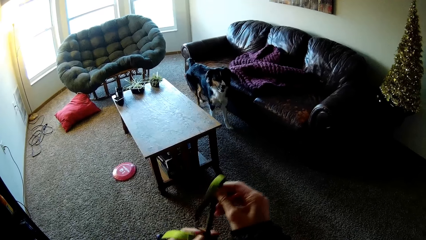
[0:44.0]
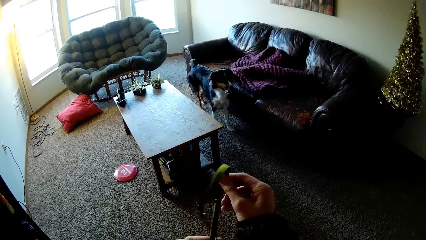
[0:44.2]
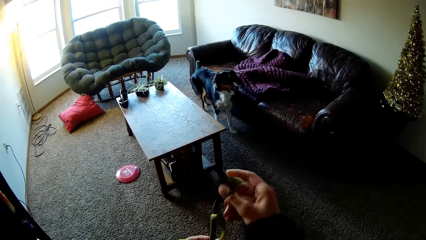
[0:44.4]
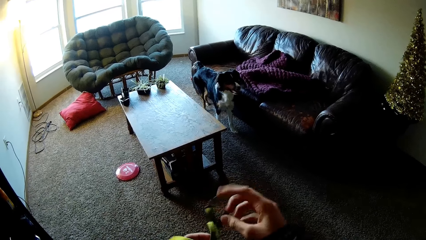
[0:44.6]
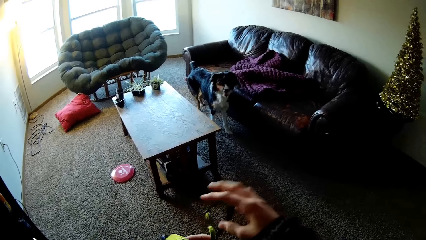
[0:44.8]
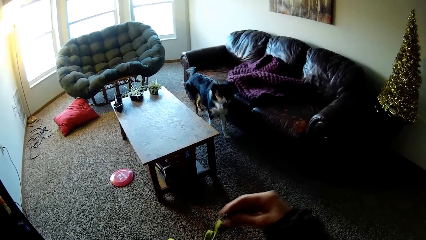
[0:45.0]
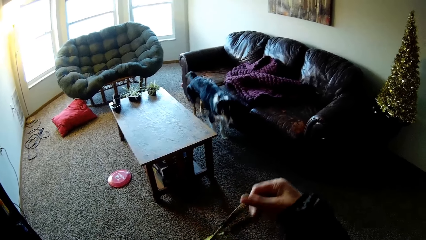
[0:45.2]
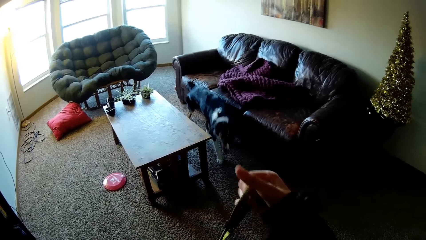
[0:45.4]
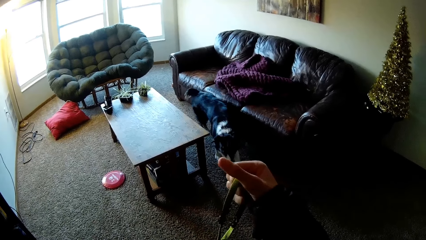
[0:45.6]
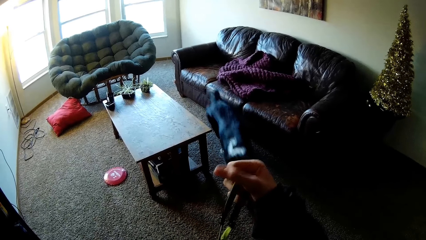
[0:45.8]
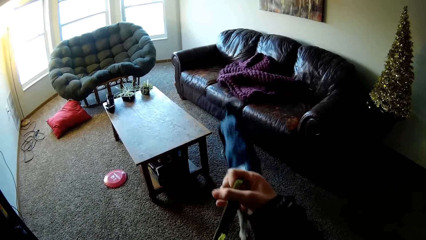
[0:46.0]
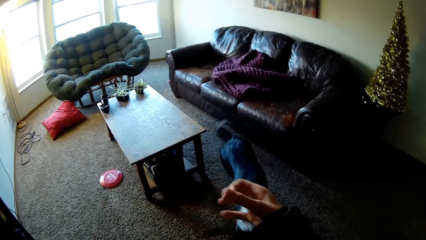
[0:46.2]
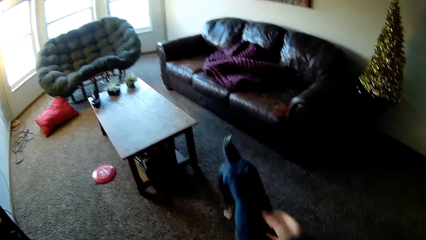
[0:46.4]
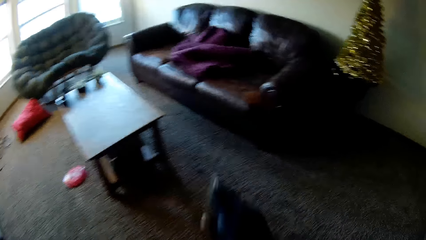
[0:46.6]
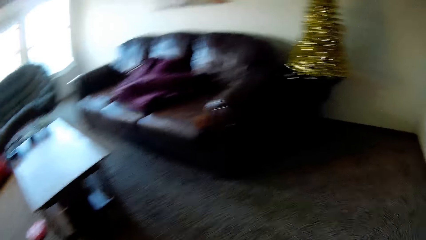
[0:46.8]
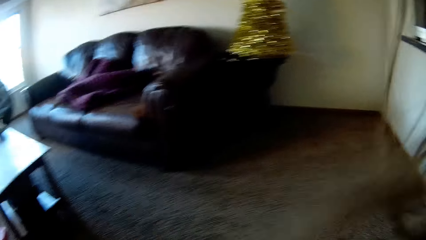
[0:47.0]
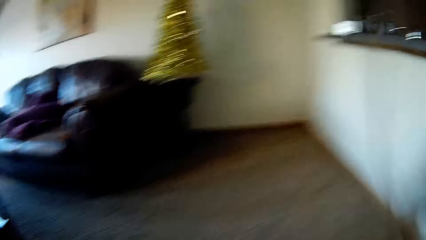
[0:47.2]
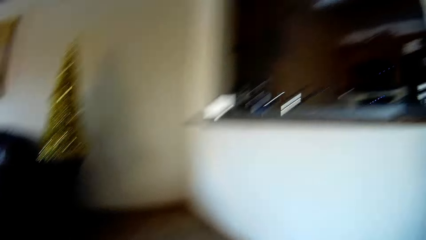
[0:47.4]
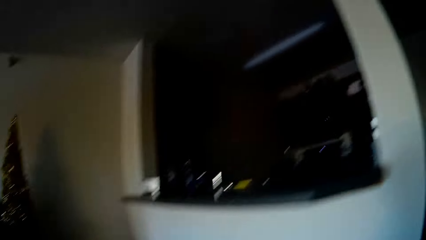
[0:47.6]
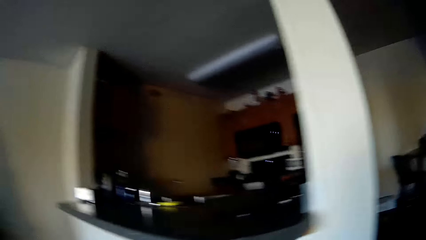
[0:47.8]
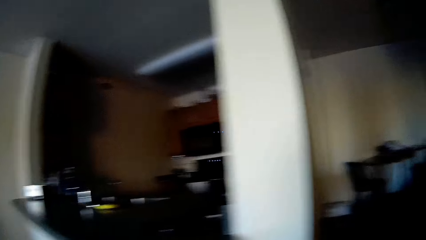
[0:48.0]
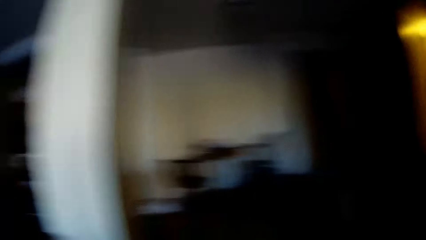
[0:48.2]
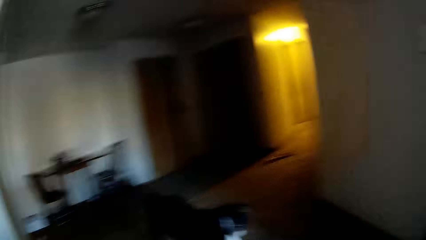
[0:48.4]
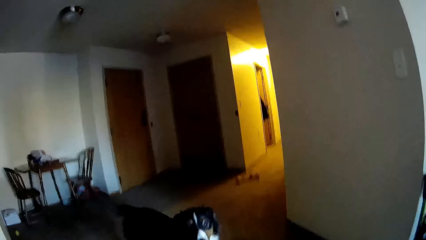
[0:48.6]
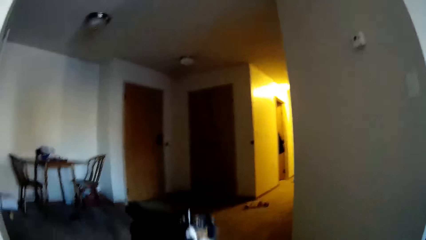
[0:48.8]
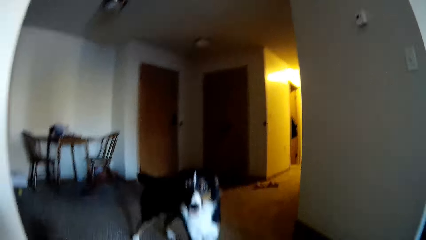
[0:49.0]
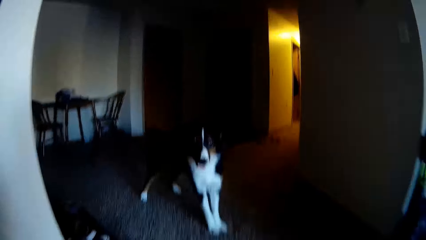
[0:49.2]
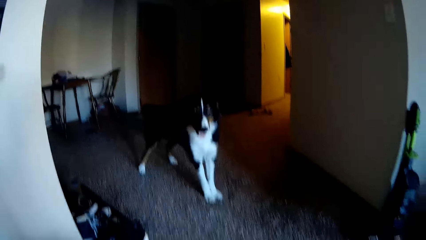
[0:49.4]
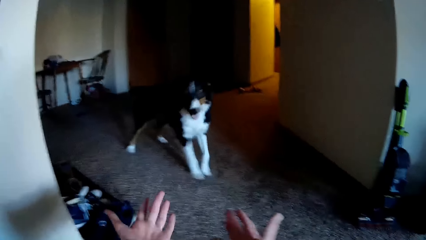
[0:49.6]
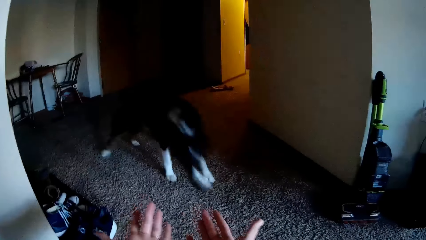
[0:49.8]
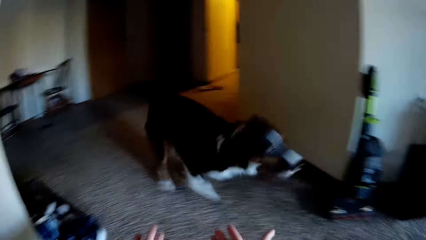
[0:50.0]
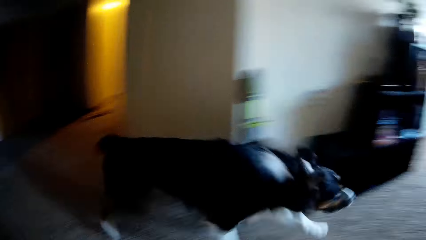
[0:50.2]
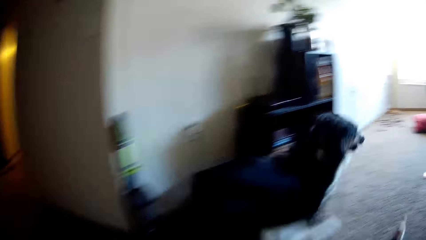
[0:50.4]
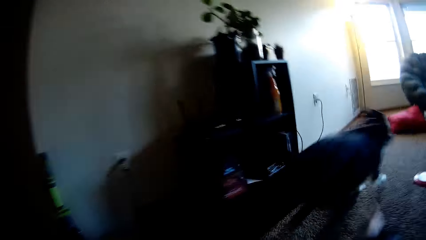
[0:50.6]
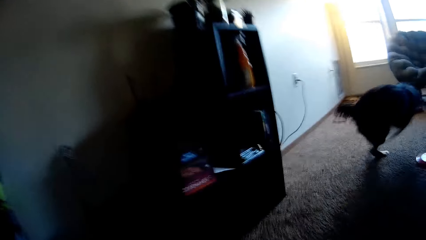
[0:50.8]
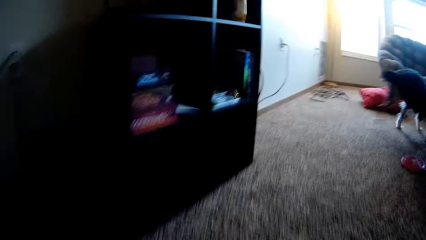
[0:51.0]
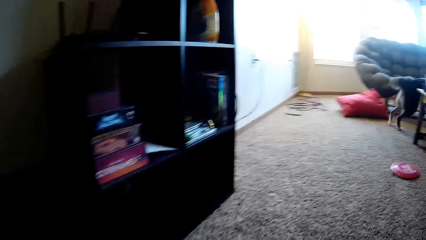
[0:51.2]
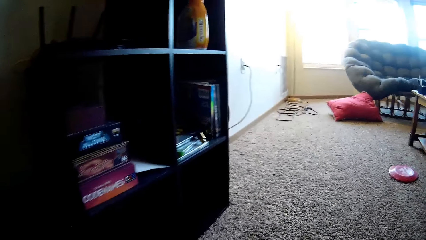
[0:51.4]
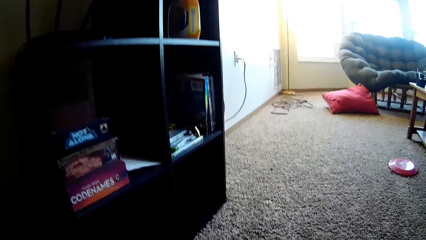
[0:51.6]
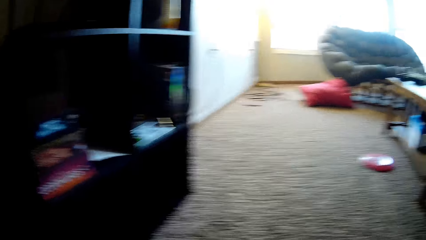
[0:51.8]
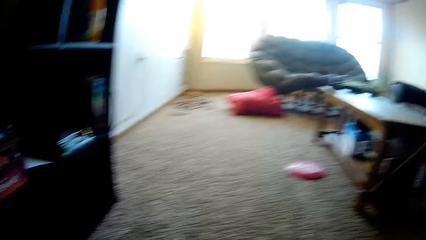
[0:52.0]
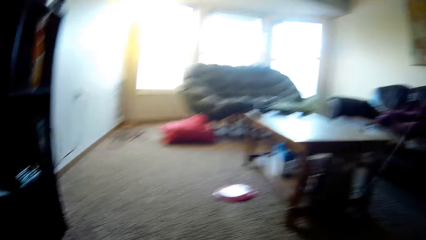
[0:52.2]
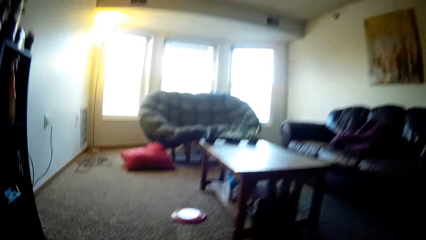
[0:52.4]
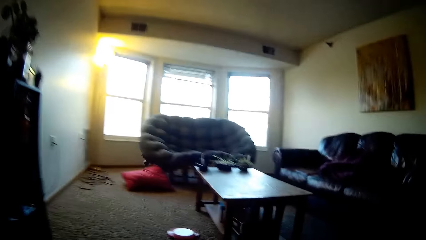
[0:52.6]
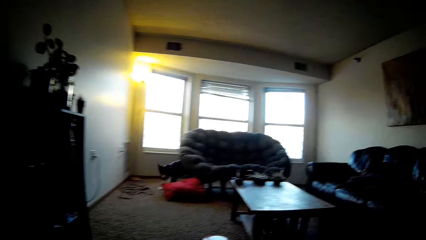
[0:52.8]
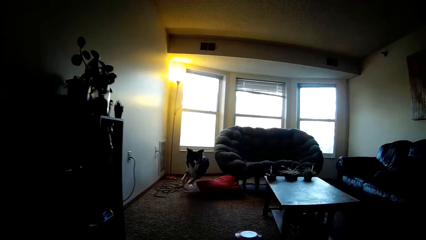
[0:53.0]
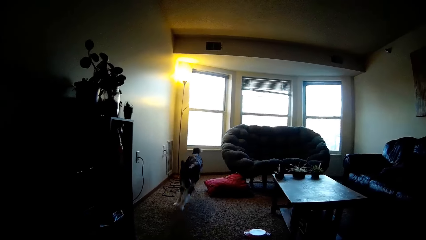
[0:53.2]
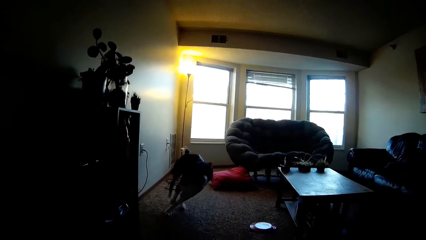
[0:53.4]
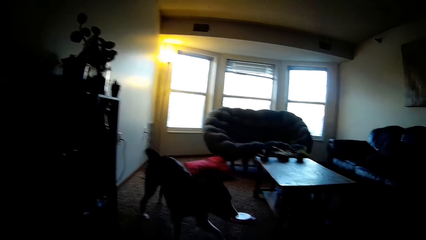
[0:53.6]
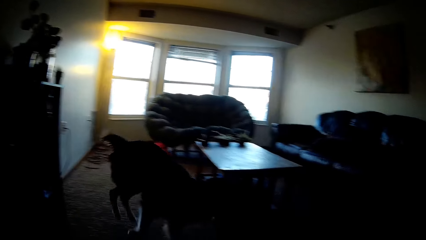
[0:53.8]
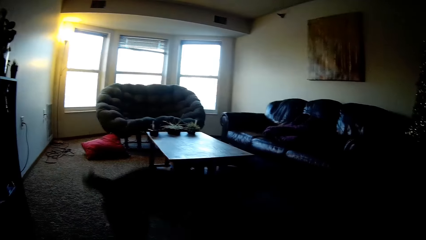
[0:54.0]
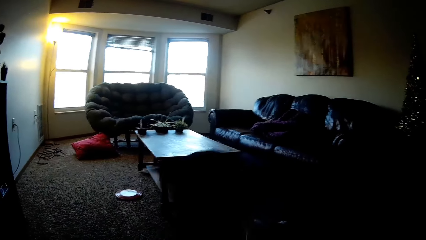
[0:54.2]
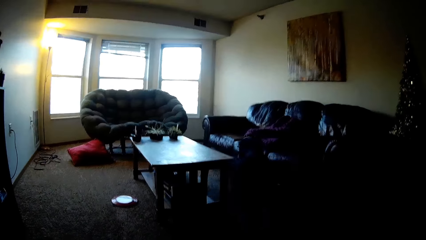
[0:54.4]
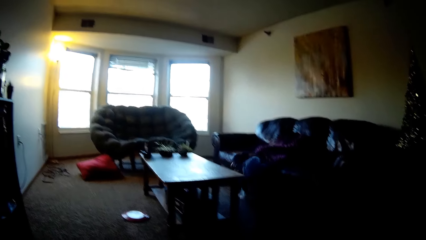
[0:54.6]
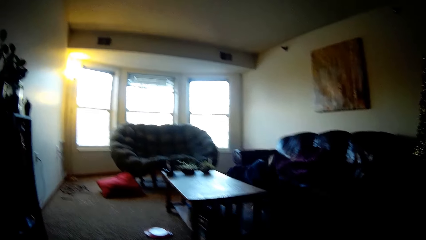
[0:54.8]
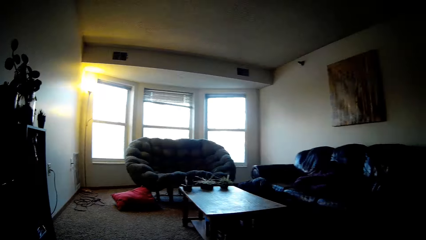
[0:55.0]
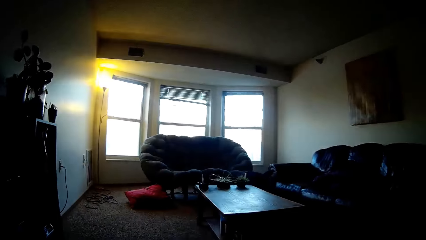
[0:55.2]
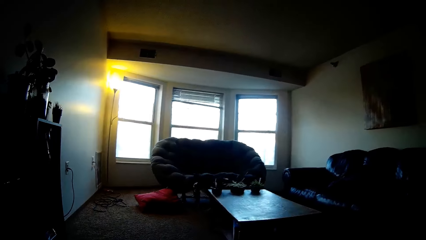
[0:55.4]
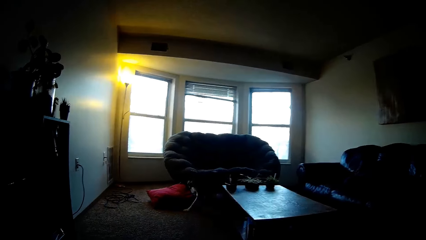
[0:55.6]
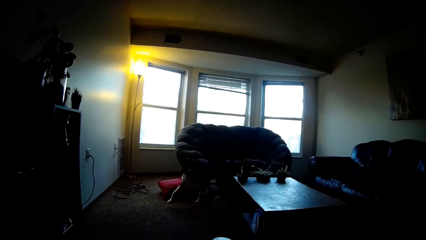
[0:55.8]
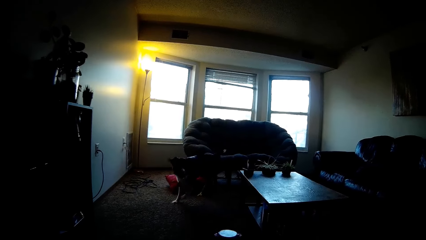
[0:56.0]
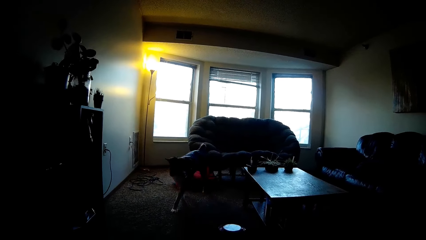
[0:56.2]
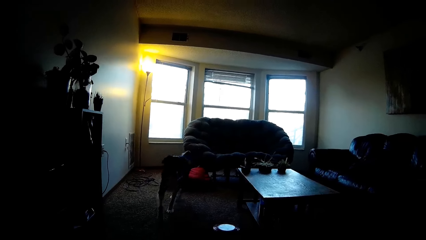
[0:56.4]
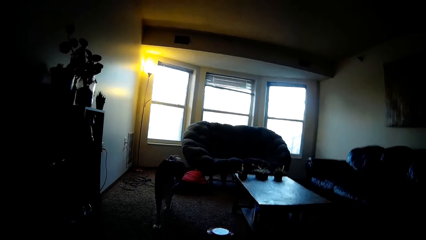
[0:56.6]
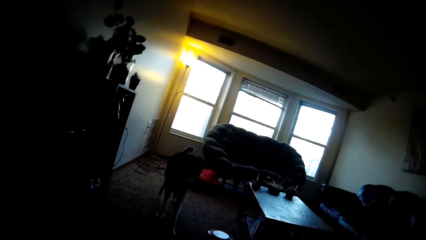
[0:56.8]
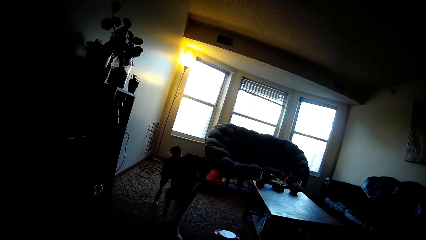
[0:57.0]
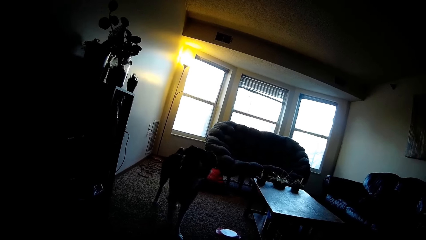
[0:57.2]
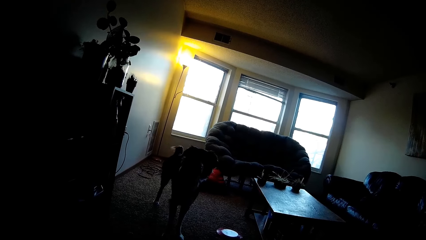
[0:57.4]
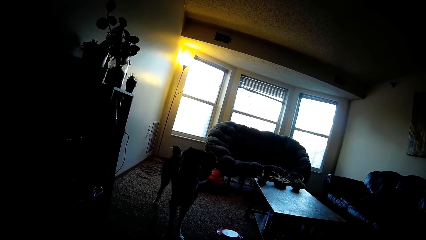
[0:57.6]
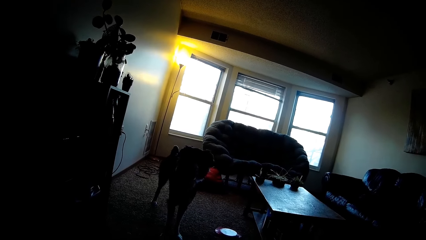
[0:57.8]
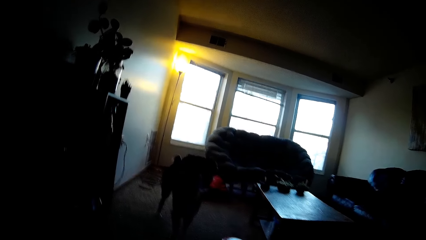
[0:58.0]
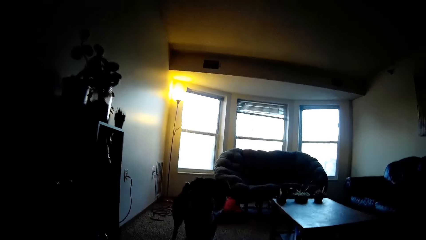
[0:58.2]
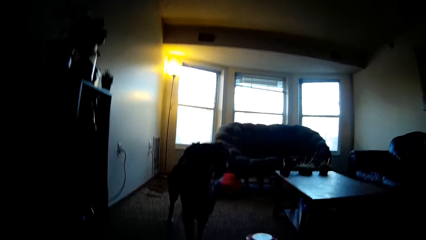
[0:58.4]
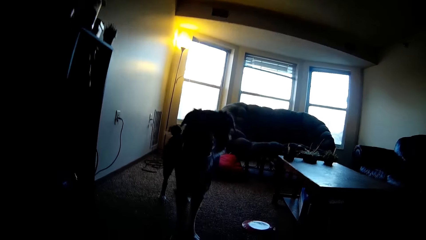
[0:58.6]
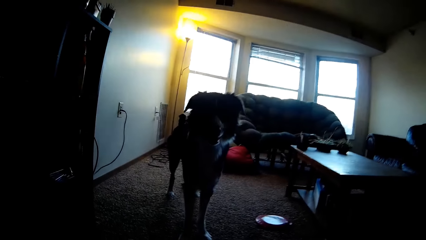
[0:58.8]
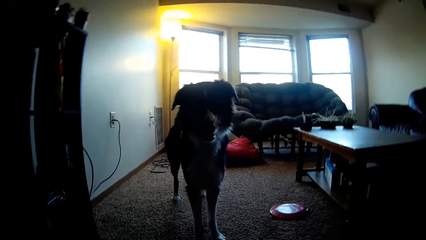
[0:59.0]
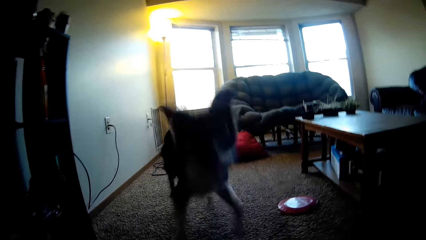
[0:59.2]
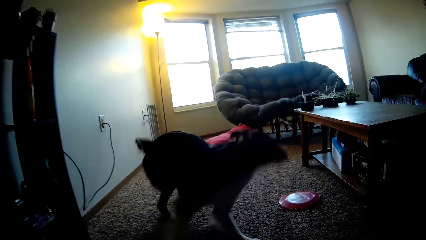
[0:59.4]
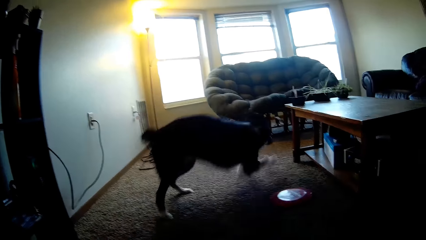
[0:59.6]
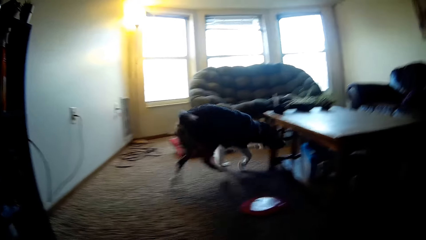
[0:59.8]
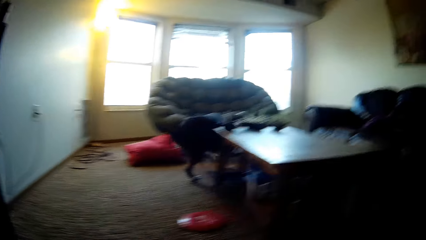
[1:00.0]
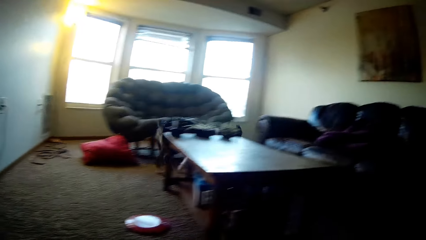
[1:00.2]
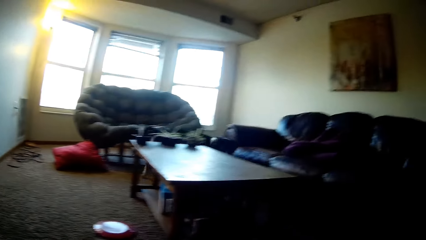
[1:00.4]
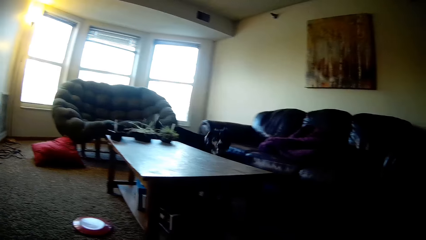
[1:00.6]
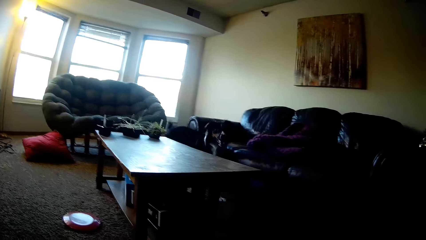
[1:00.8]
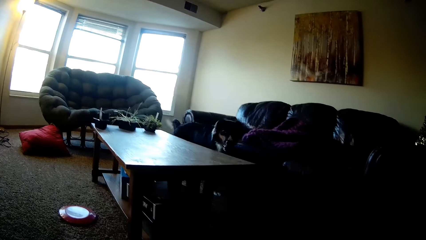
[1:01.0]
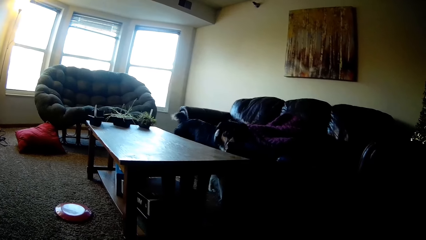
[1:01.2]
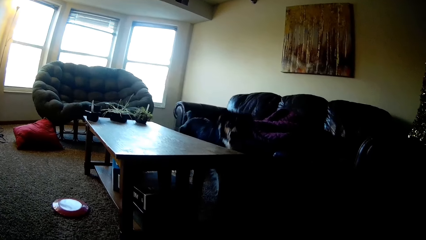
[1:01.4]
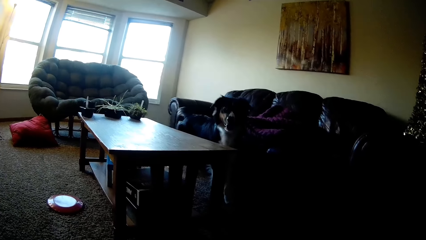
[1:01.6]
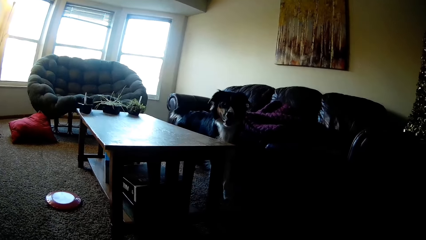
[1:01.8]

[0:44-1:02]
The camera wearer ties the dog leash. They walk in the house. They look at the dog.
